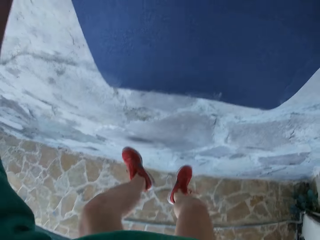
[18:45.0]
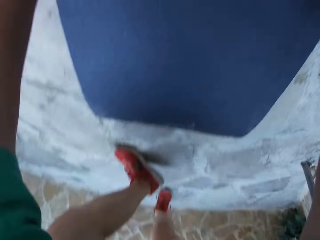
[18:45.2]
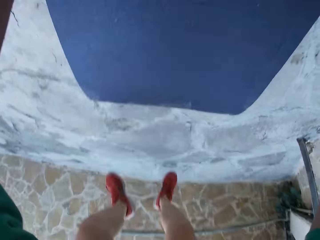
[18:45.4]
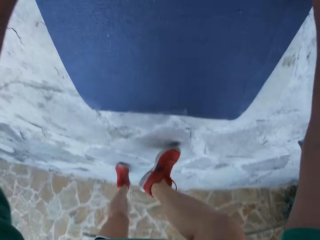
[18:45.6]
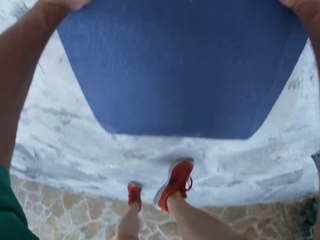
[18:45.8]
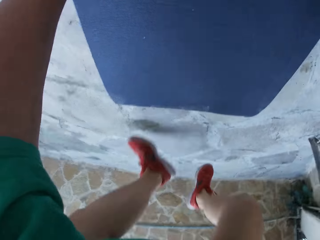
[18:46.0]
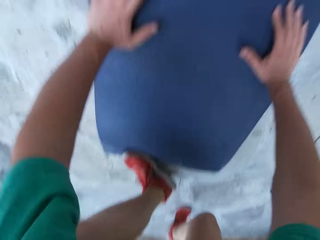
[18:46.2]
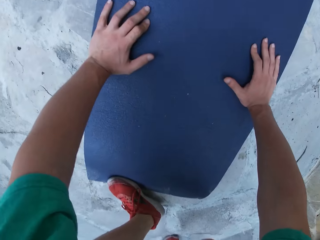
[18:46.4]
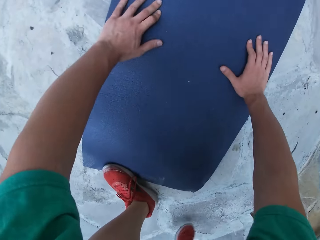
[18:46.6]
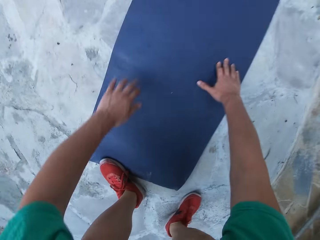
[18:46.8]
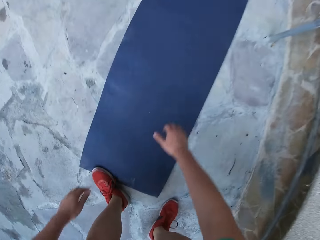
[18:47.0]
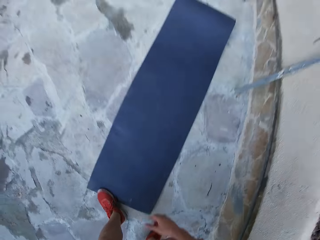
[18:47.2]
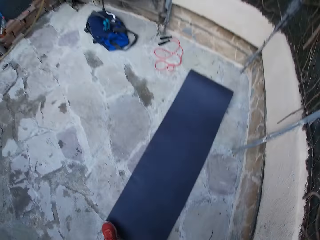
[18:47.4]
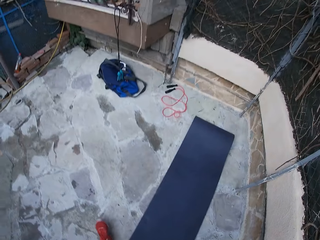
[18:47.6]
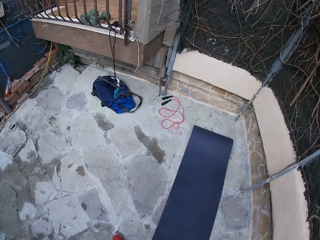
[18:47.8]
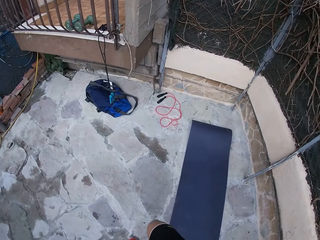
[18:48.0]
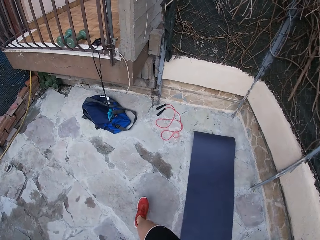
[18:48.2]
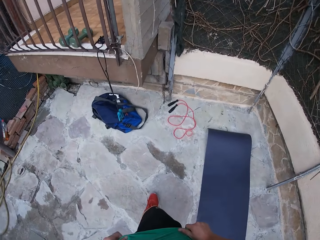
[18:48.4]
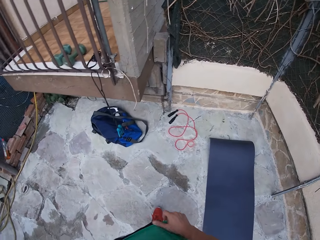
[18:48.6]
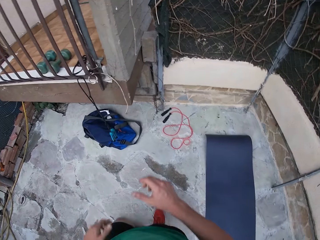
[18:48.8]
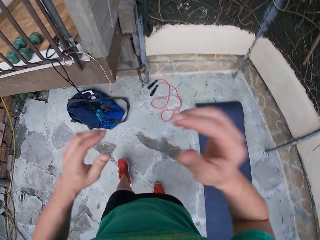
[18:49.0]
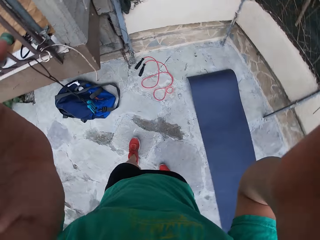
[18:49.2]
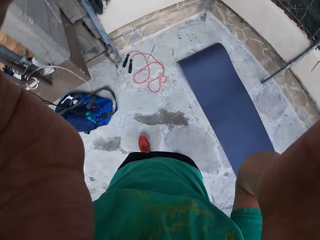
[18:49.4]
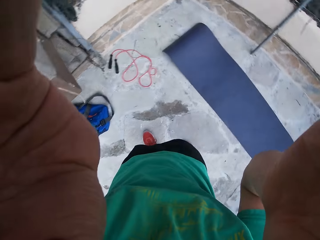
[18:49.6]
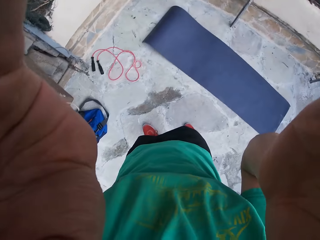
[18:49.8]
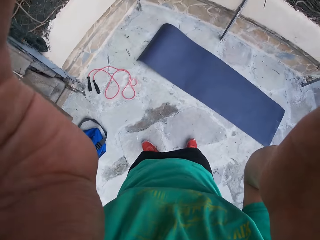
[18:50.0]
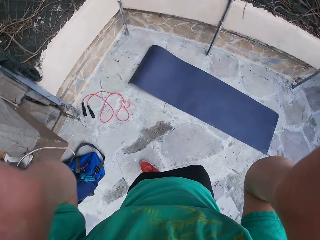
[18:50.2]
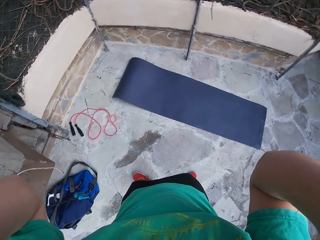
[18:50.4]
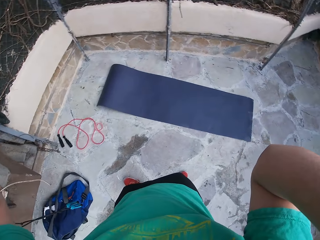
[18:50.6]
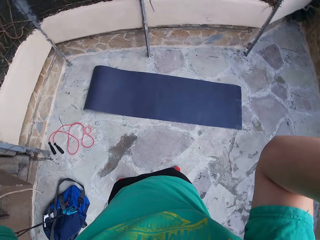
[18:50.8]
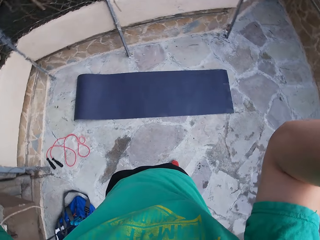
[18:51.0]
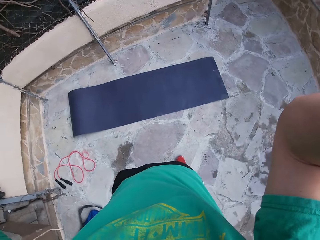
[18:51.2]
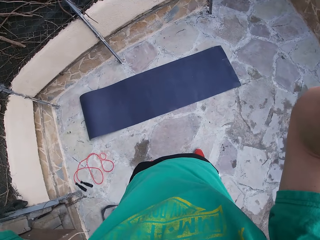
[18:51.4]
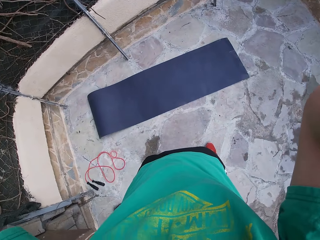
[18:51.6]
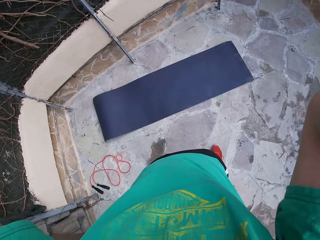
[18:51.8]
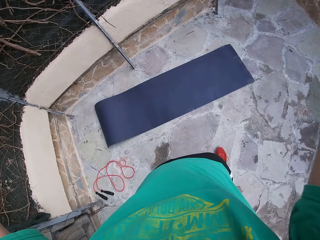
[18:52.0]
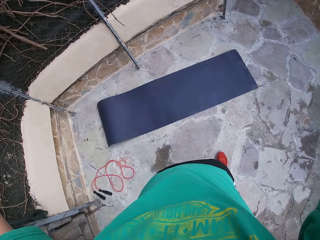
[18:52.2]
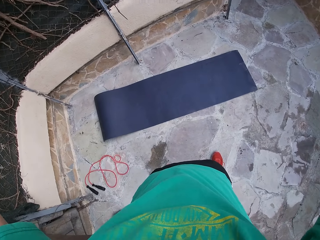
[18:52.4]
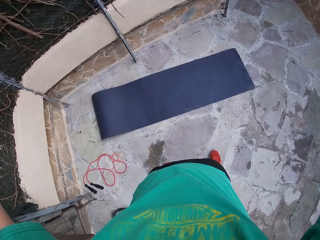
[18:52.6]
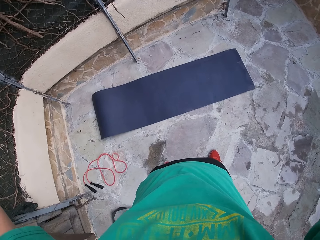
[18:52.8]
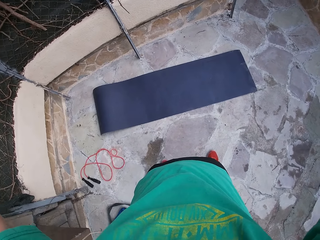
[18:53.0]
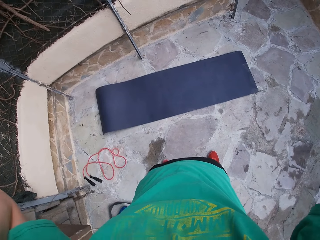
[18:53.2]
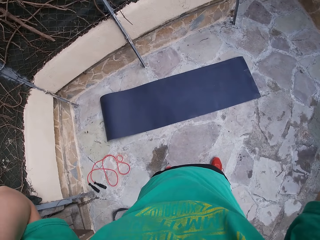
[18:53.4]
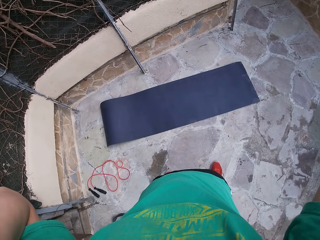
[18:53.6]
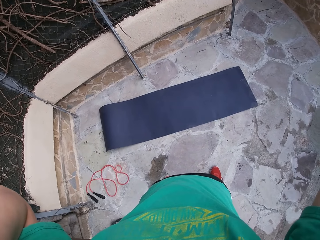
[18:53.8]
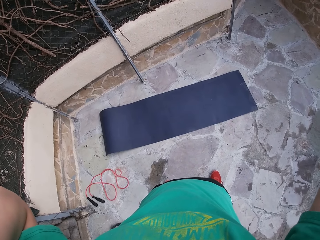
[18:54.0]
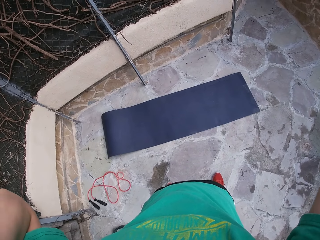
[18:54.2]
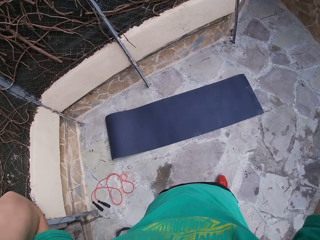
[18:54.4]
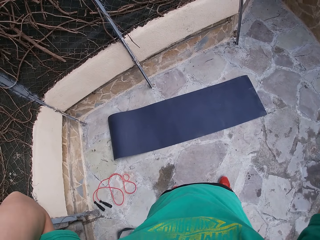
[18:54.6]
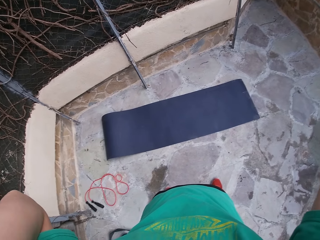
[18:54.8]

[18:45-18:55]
The camera wearer stands from the exercise mat. He stops exercising. He walks around the field. He adjusts his camera. He raises his hands.

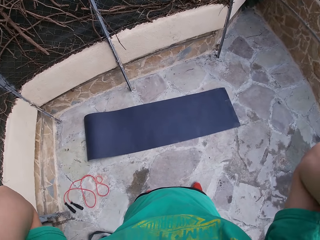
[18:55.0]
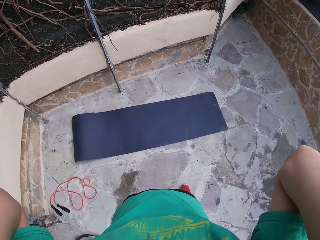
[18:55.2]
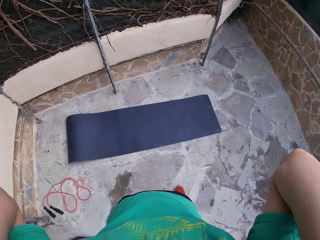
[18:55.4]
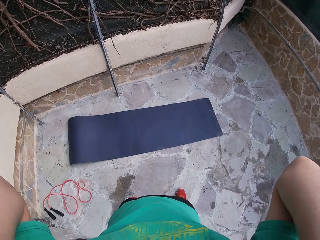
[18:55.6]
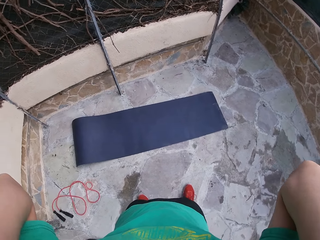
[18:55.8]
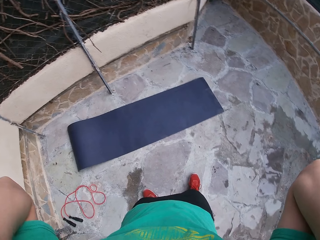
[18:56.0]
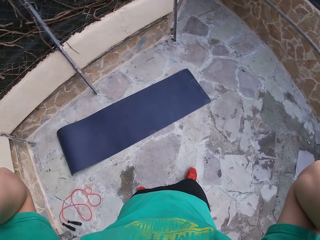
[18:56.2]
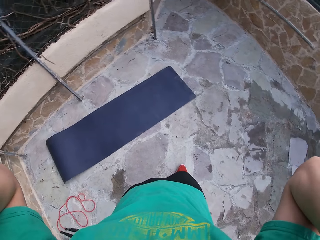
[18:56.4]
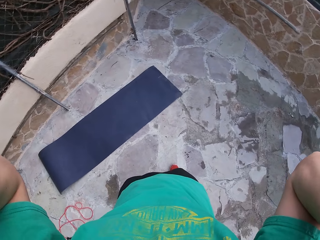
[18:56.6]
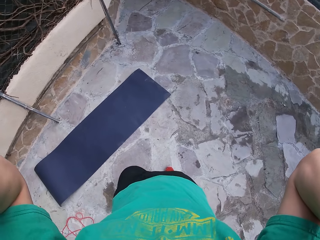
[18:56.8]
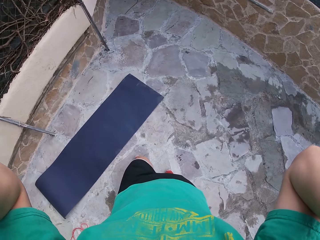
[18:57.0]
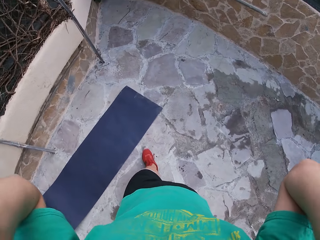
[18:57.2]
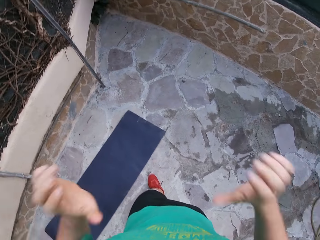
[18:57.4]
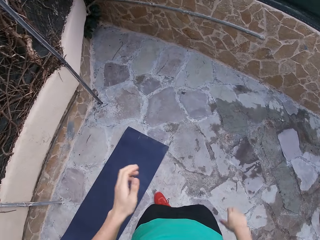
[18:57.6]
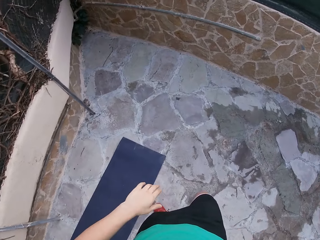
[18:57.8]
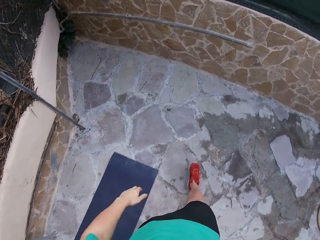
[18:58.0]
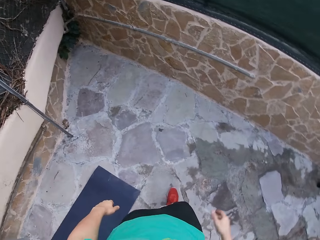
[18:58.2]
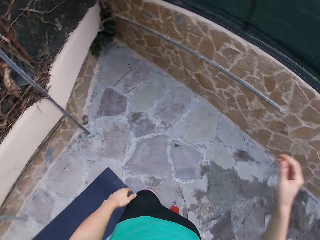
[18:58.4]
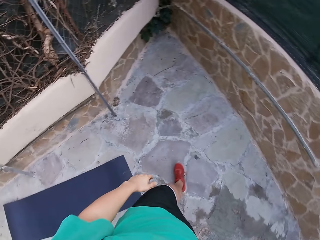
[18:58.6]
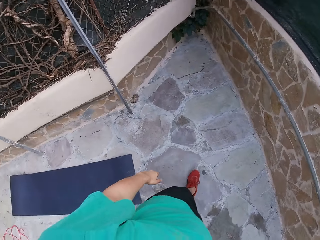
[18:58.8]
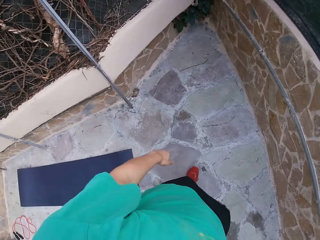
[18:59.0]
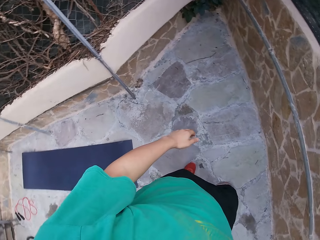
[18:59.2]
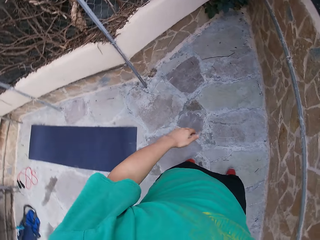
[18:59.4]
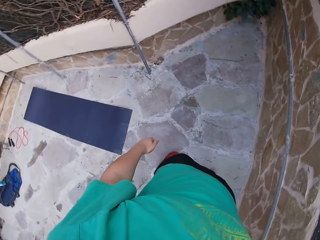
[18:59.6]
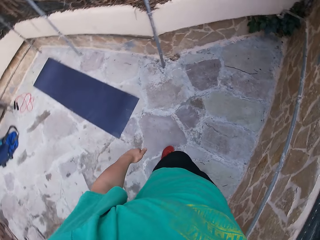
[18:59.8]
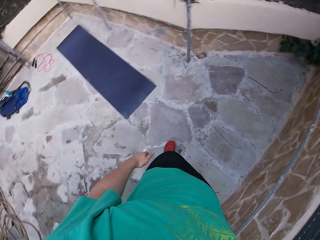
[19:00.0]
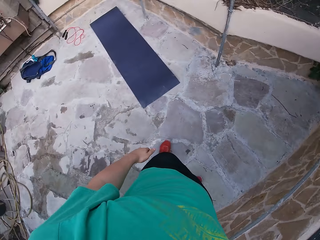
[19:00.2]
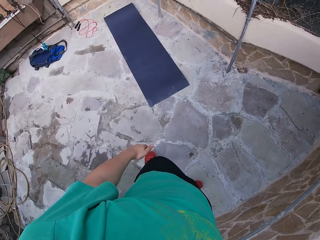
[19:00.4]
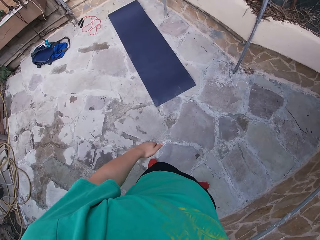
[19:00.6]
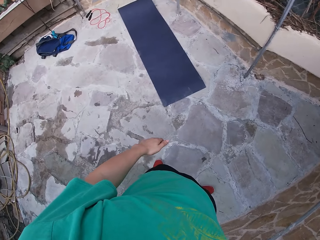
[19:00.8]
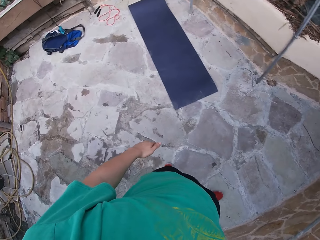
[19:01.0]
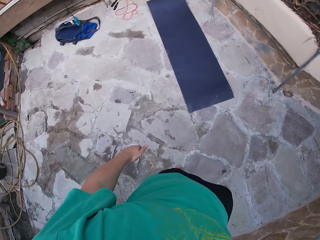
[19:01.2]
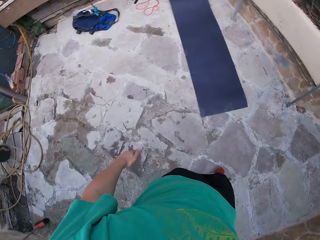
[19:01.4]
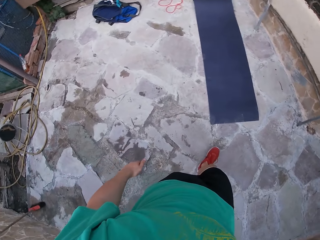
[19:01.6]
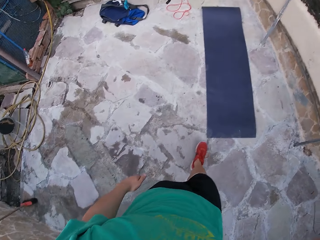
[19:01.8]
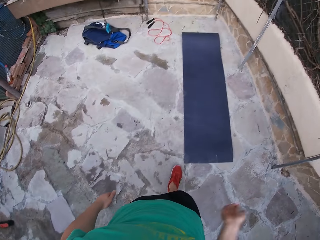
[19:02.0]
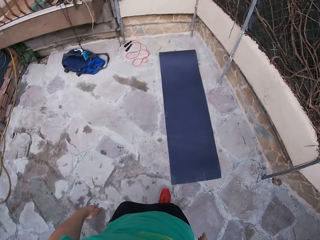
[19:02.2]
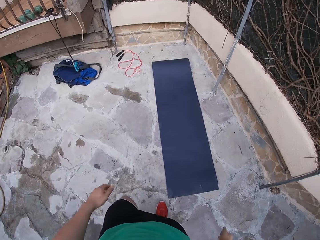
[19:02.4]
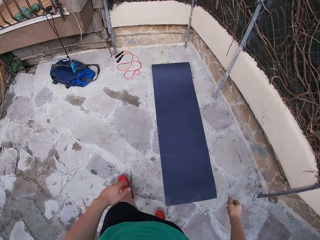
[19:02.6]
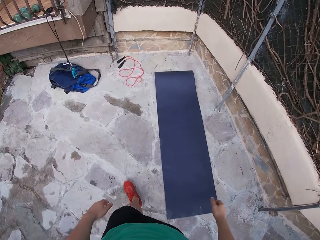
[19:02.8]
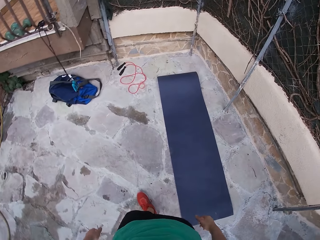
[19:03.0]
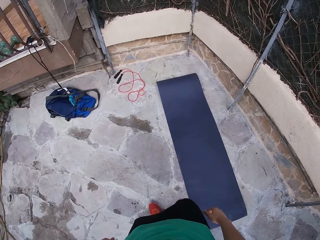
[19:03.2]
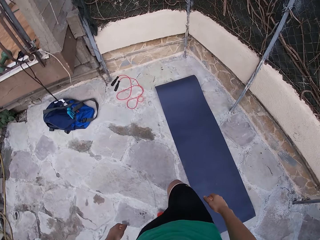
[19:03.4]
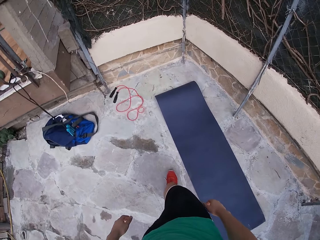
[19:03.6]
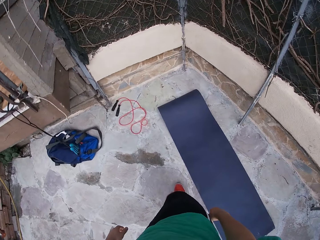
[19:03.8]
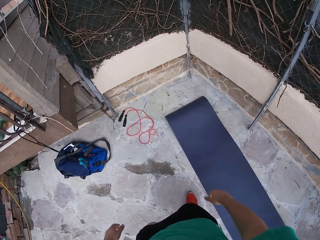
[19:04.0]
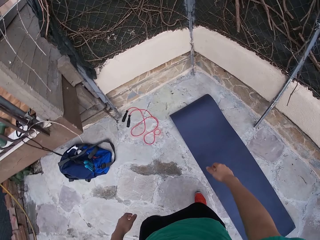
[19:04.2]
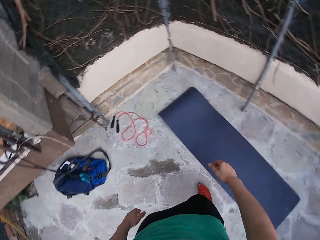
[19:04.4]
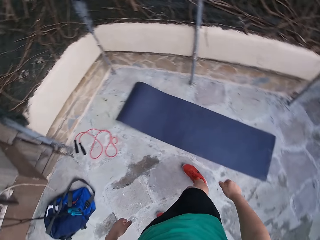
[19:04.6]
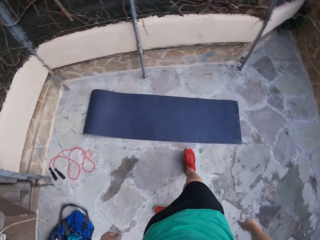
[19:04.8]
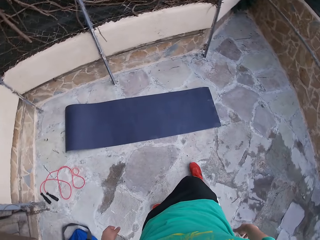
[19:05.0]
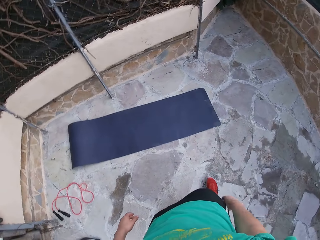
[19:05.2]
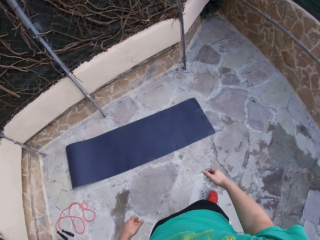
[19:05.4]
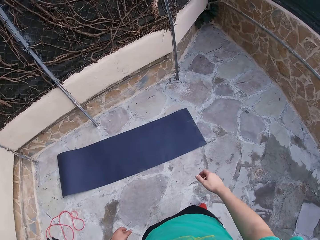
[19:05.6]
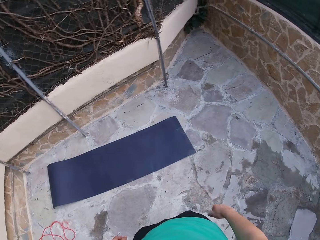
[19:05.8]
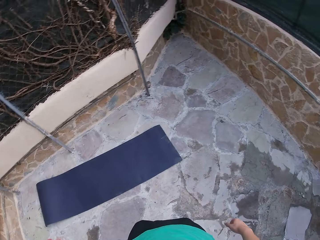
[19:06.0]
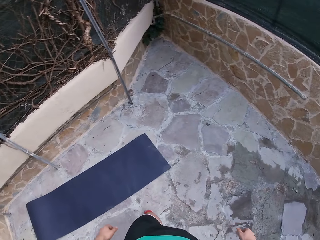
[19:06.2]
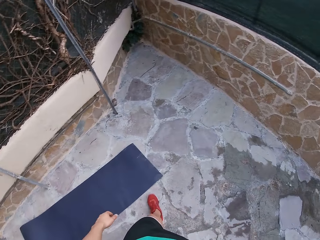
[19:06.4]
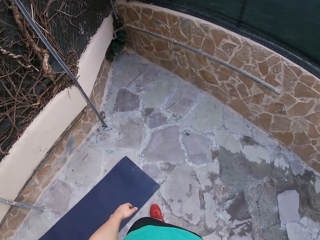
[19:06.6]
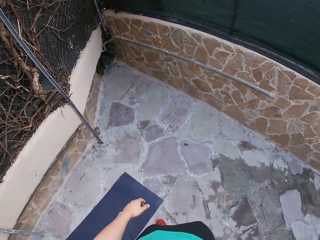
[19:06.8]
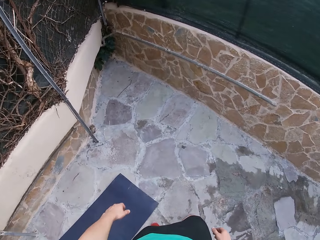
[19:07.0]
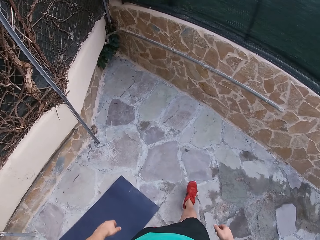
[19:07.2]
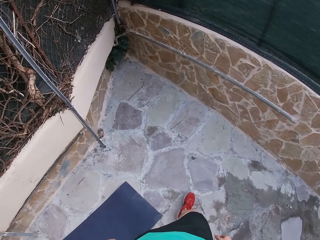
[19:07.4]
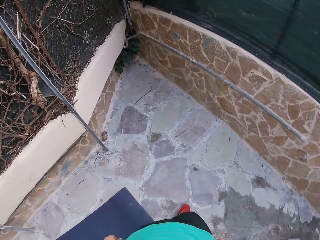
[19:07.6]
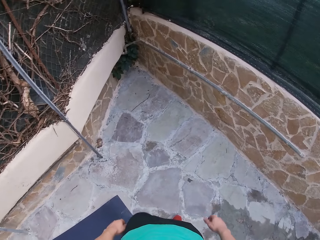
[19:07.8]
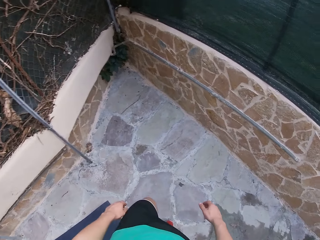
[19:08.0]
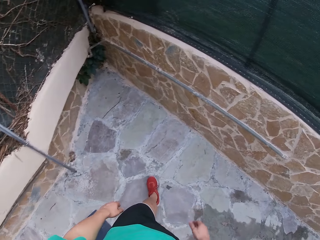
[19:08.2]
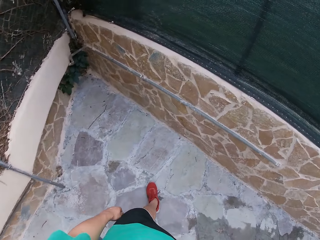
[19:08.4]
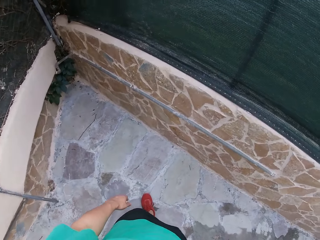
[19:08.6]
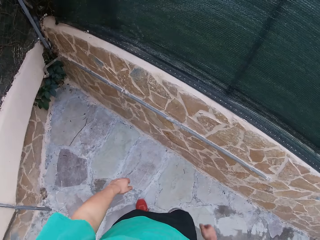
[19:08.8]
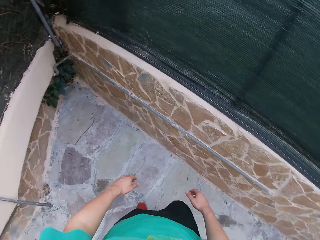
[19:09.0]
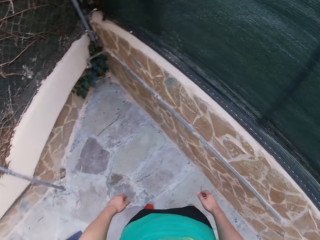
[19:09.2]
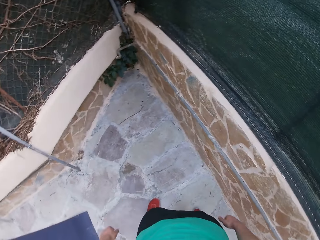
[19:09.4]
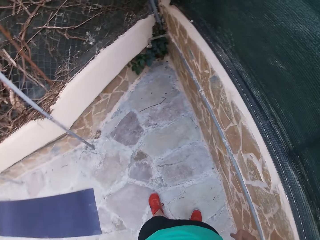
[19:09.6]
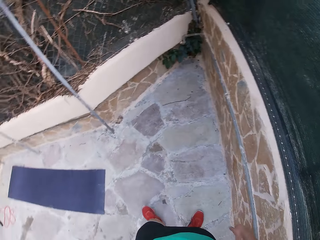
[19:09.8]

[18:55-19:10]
The camera wearer drops his hands. He takes a walk along the gym while swaying his hands.
